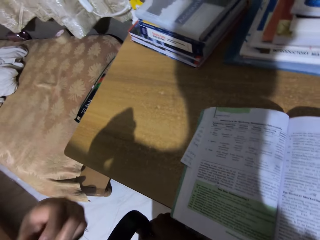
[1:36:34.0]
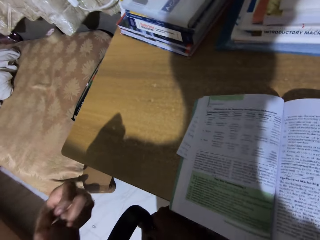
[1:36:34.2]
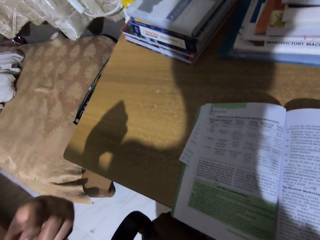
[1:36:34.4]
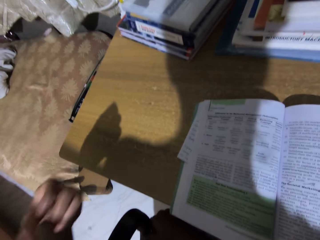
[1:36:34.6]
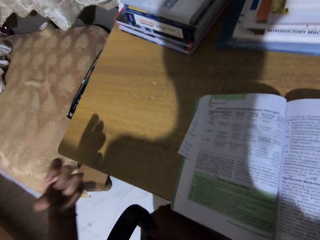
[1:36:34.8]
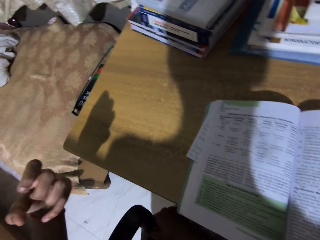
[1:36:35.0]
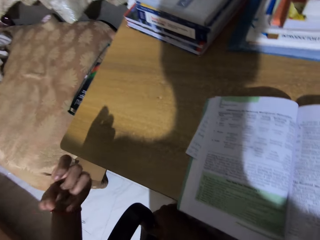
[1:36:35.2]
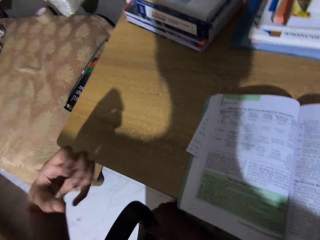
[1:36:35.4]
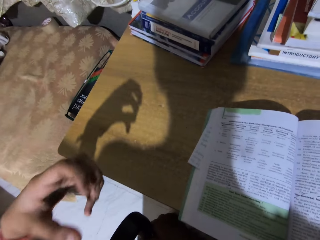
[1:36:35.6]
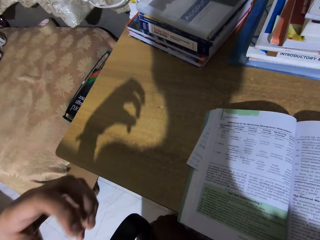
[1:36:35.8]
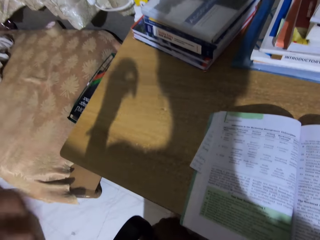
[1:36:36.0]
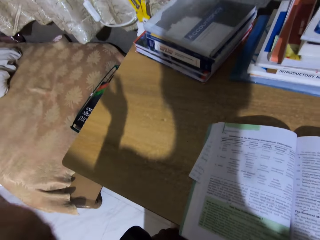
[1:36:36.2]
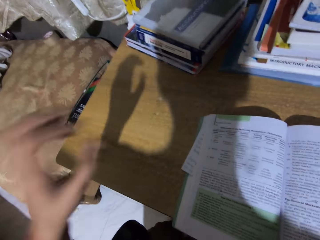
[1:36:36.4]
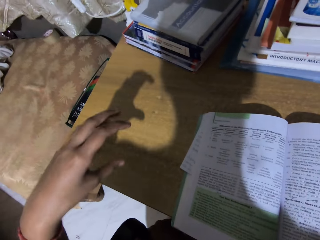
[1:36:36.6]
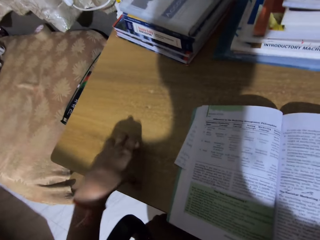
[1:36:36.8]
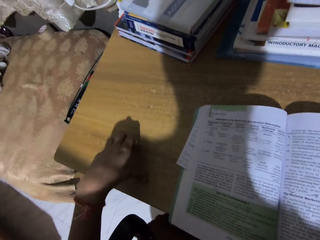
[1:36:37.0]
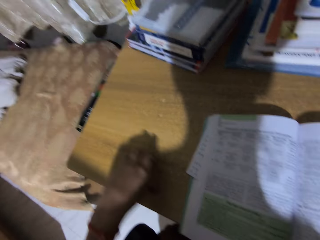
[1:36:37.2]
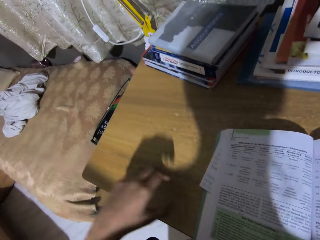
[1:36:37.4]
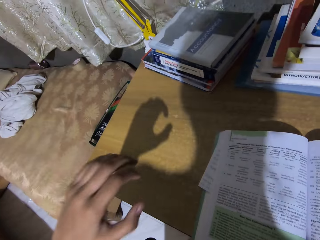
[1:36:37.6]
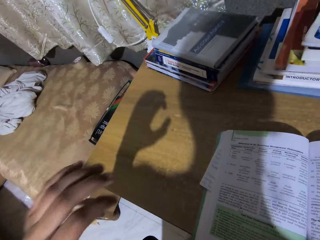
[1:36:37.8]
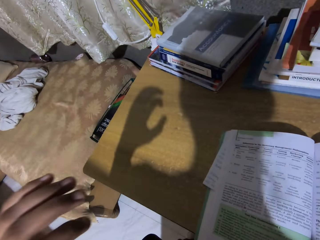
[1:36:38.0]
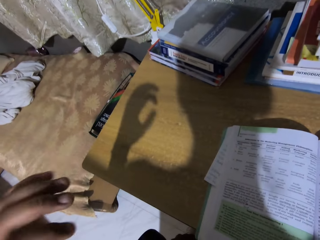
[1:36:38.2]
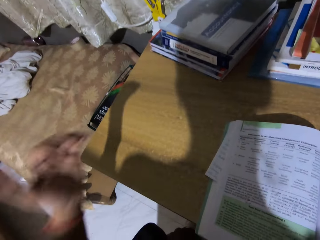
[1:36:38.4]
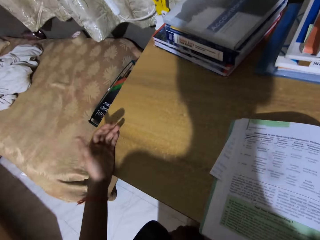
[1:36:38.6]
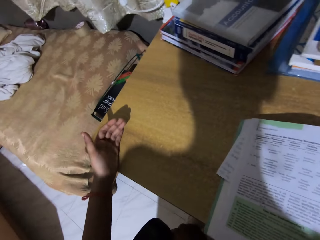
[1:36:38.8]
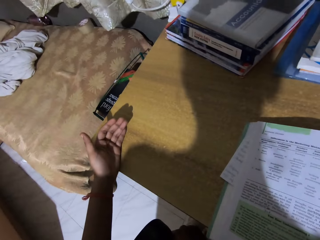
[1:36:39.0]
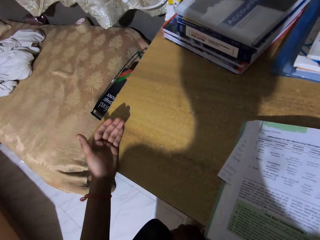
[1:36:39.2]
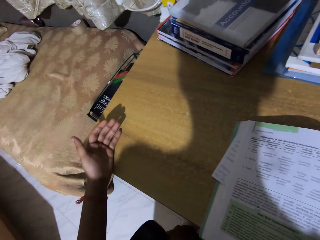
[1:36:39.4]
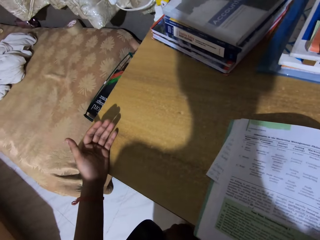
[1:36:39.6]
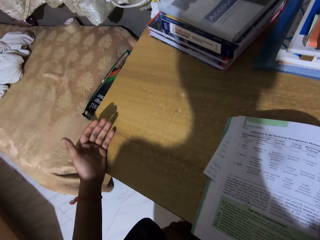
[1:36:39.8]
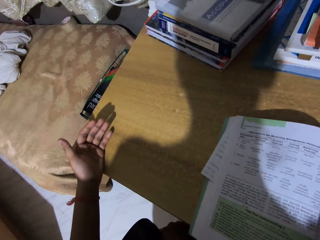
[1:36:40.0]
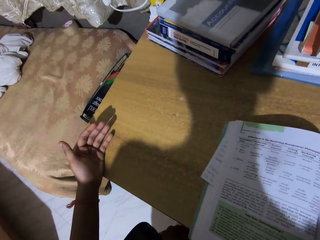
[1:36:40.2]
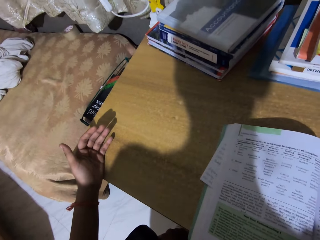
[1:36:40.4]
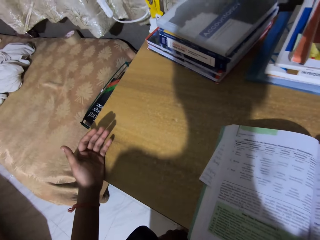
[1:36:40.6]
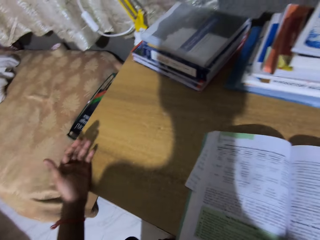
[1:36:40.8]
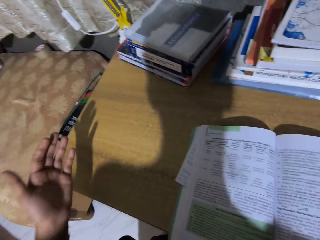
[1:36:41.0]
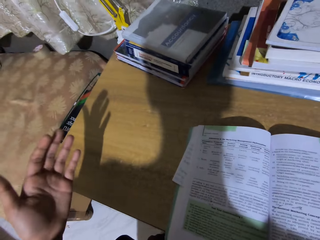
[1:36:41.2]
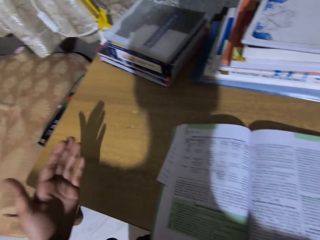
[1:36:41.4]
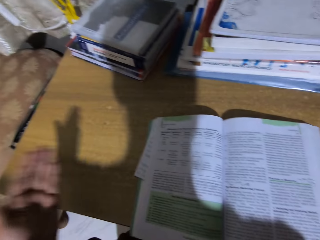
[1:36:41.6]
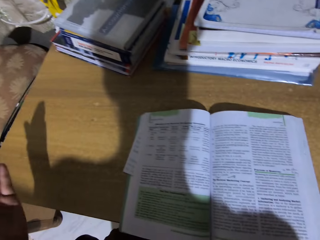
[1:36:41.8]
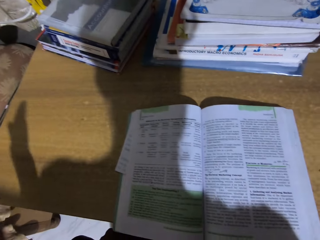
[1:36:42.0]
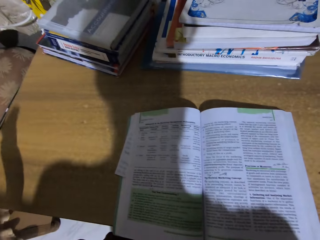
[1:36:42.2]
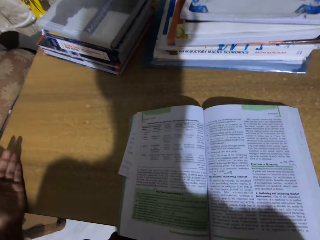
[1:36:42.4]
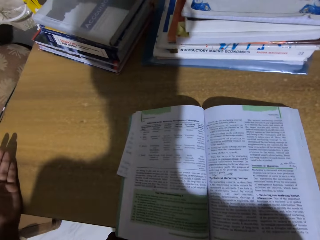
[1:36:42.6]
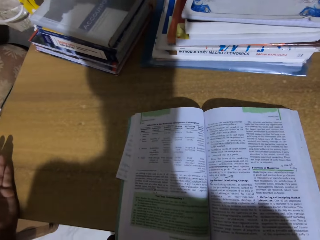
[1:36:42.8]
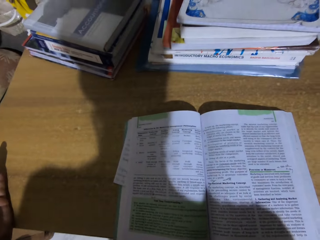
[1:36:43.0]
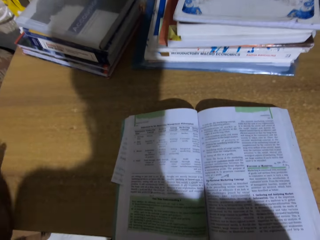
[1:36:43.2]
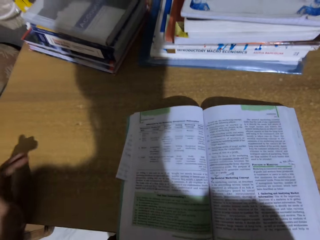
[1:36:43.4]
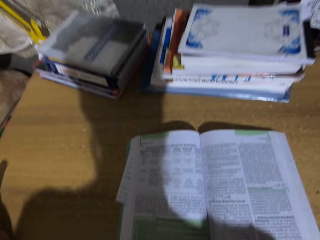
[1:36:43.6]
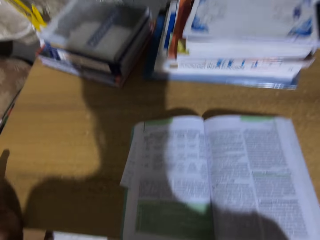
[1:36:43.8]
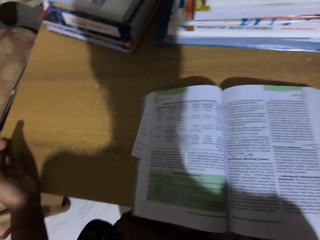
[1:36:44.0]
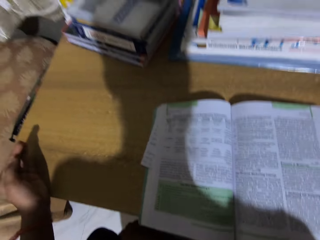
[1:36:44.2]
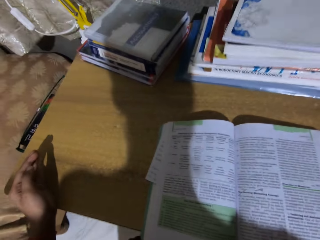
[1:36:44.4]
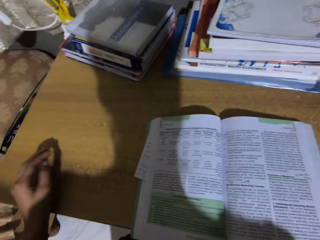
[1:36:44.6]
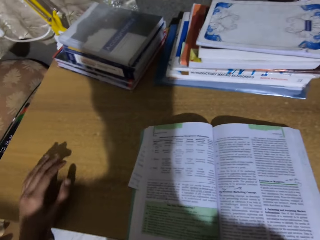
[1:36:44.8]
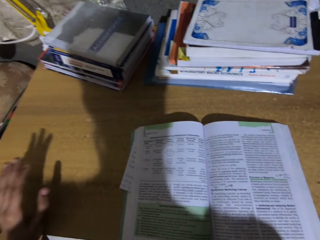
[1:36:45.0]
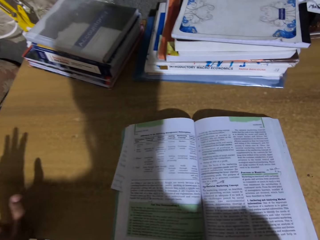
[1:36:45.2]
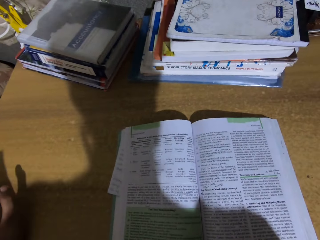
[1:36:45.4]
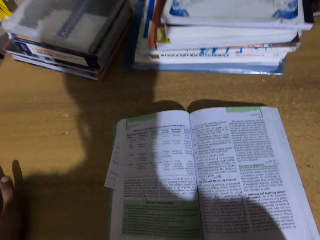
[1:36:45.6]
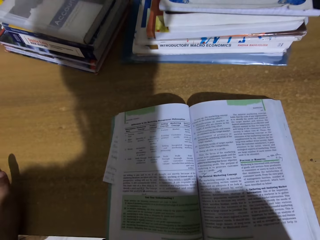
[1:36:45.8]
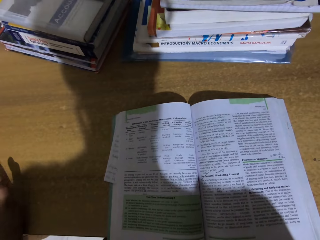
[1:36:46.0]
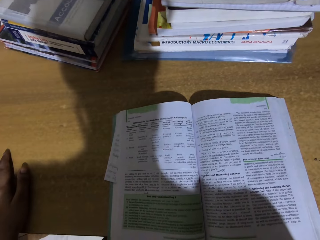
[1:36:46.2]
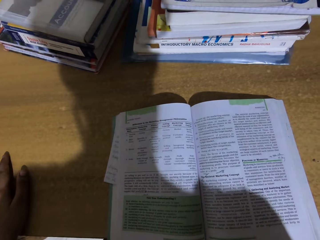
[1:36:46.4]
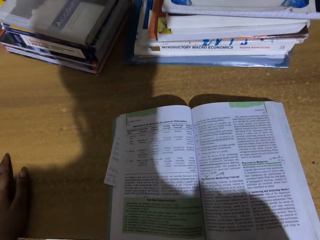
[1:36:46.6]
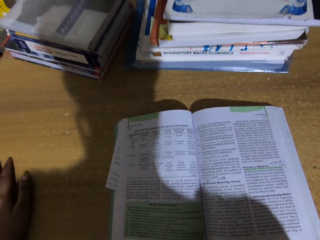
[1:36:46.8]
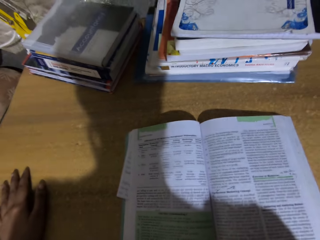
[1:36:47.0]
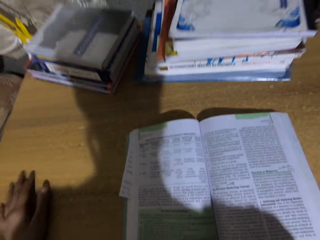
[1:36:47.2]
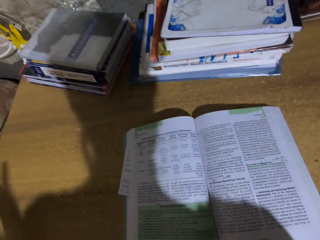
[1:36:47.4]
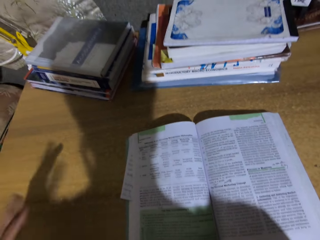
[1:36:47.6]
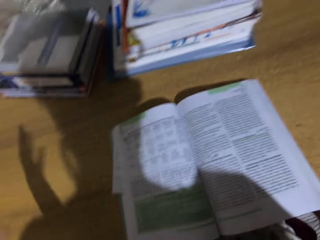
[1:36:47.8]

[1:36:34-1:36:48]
The camera wearer puts a hand on the table. They move a hand.

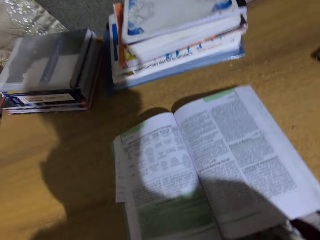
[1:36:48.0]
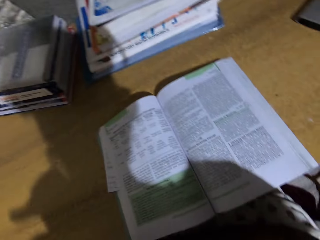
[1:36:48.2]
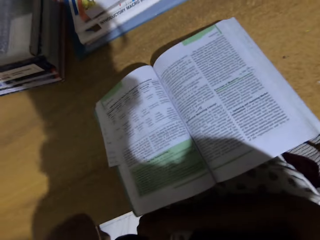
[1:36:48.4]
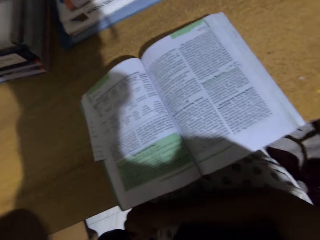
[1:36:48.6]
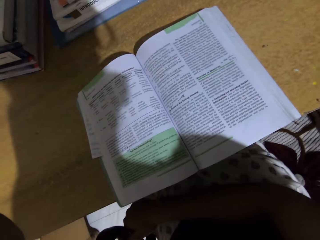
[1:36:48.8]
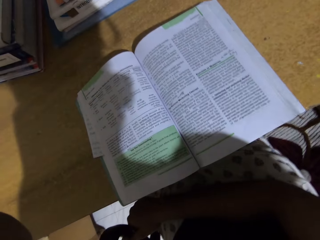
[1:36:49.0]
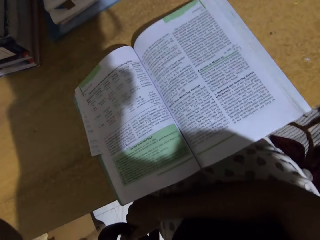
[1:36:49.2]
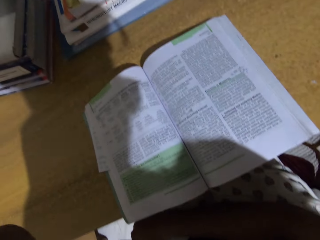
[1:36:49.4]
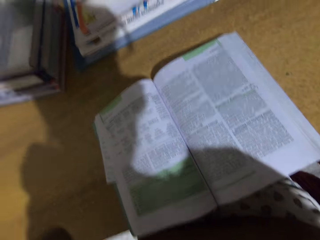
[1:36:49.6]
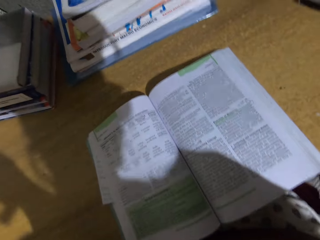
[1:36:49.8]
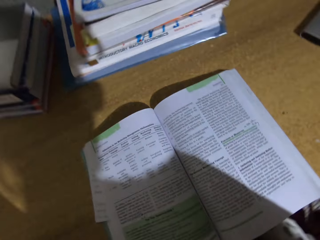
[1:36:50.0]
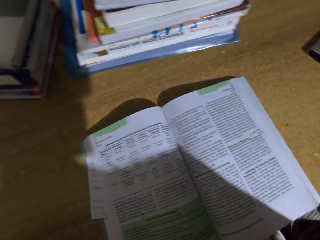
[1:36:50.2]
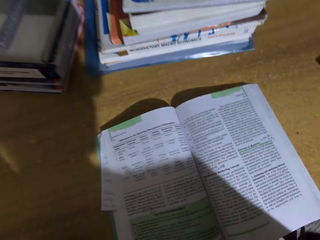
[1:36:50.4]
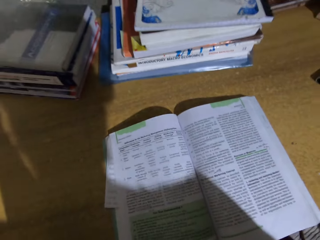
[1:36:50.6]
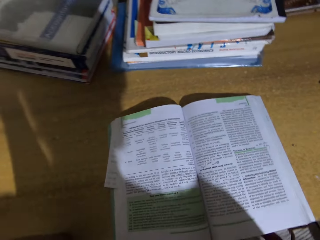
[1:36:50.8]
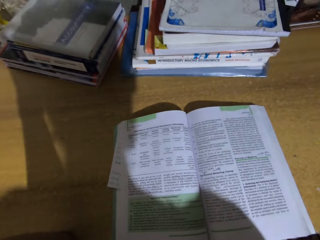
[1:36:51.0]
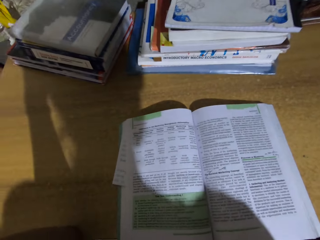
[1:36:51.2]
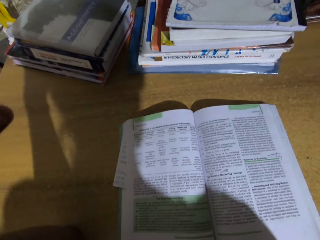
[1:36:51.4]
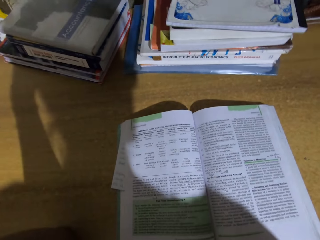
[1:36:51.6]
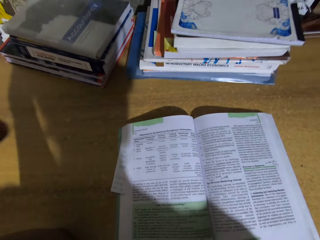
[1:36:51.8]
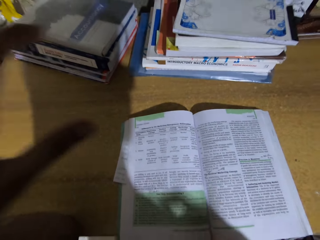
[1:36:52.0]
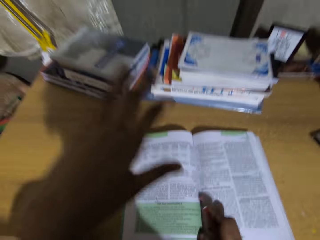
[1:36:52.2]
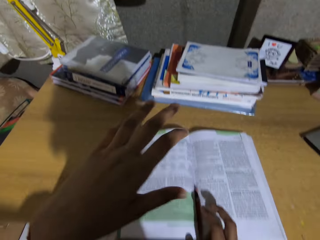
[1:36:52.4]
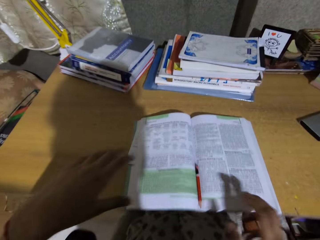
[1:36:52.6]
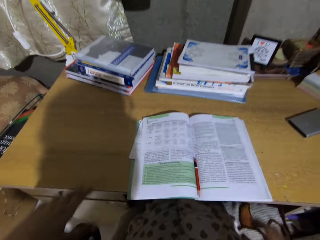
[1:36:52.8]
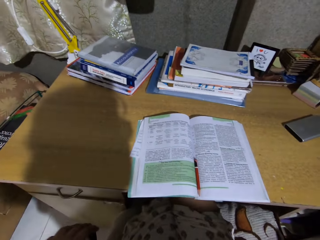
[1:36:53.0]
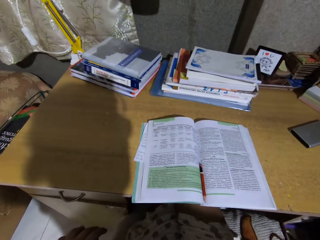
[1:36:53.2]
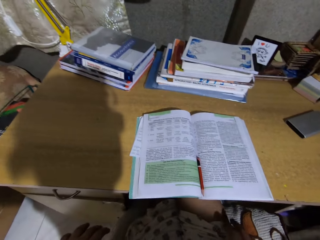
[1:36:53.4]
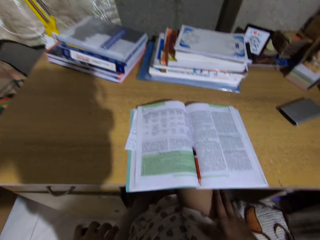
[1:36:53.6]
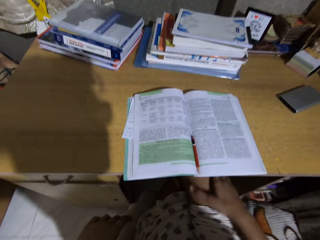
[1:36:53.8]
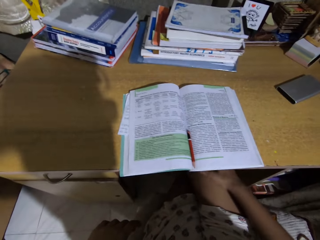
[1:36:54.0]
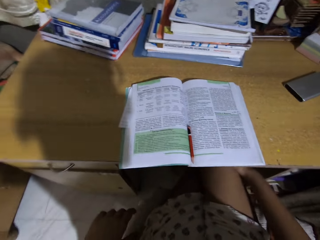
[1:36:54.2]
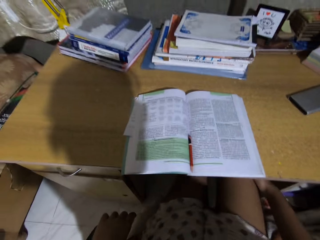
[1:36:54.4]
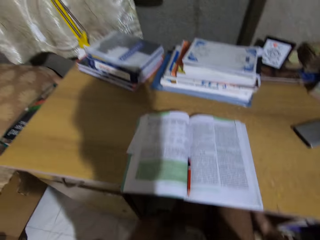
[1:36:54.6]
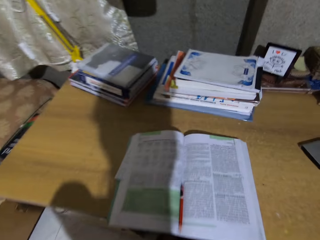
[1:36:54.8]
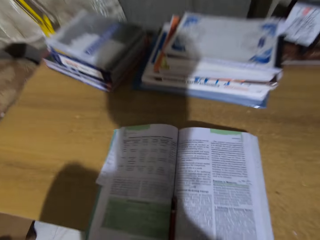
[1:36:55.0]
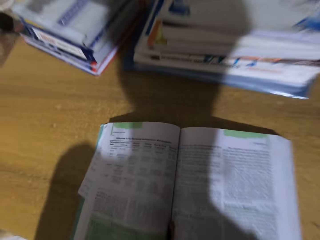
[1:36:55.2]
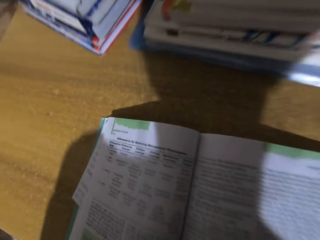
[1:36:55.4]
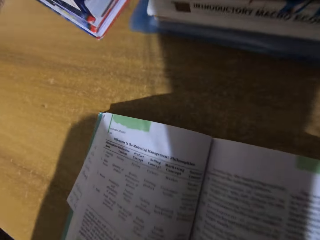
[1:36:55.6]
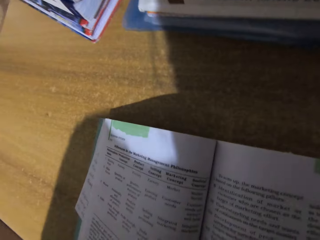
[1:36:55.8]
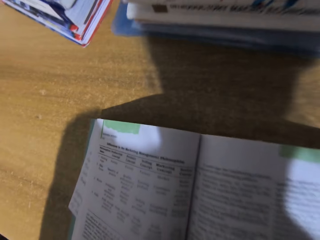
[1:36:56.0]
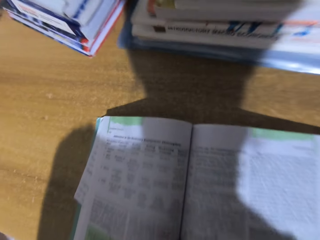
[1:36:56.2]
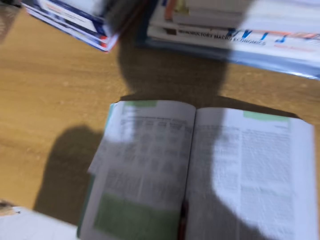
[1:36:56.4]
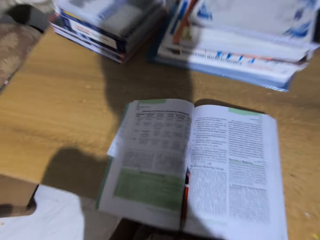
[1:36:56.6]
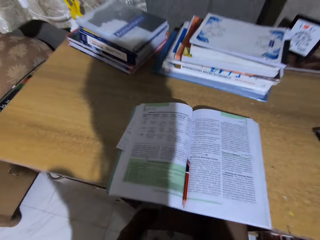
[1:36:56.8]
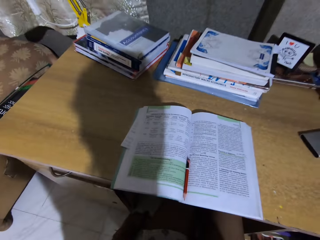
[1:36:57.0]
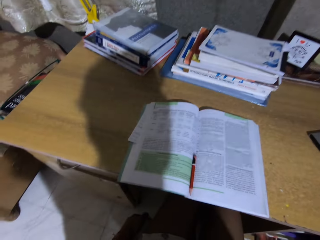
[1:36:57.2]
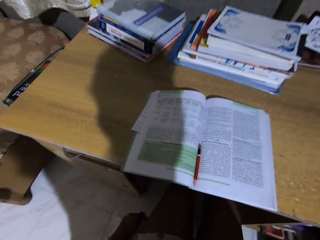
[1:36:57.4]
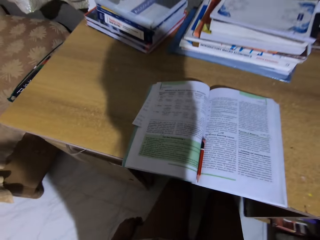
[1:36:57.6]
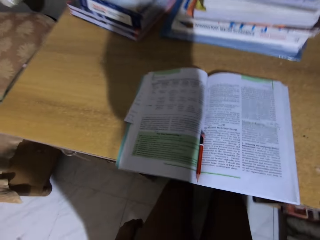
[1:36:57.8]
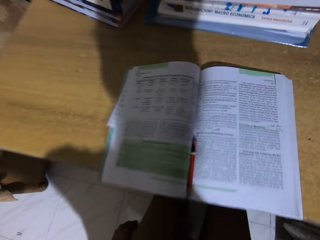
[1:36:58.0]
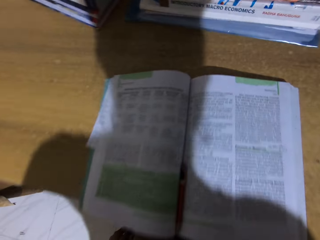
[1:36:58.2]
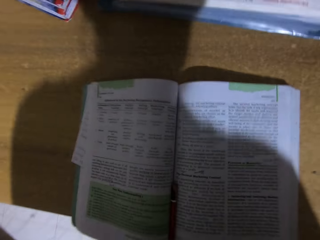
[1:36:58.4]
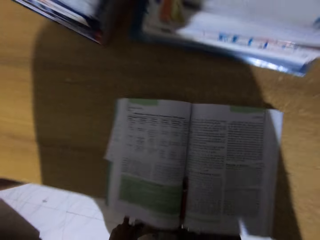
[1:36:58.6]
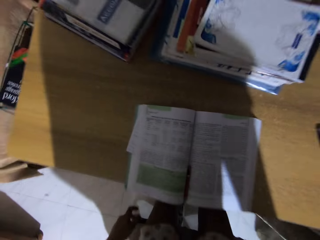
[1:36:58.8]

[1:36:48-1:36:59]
The camera wearer reads the book. They put a pen on the table and move a hand on the lap. They lean forward. They stand up from the chair. They look at the book.
